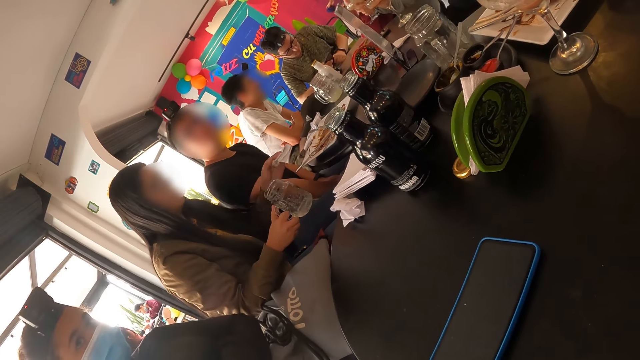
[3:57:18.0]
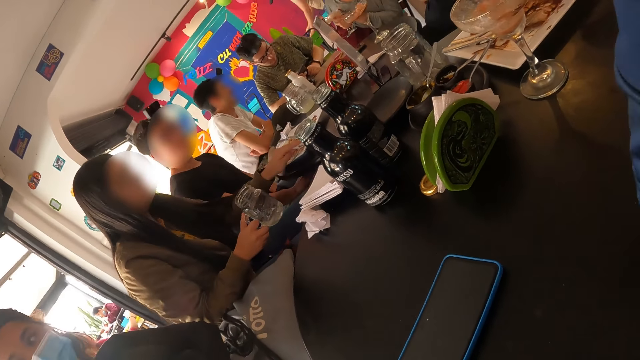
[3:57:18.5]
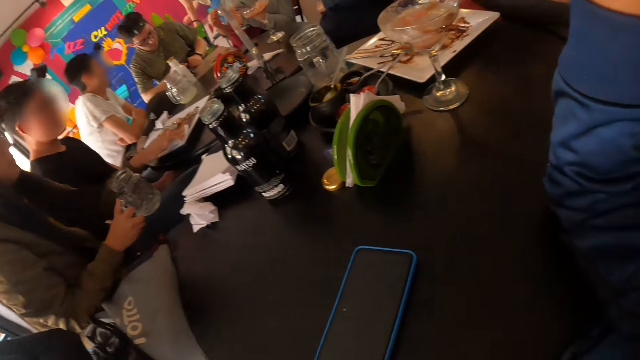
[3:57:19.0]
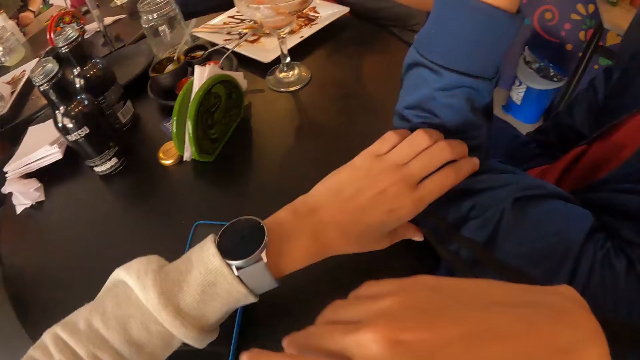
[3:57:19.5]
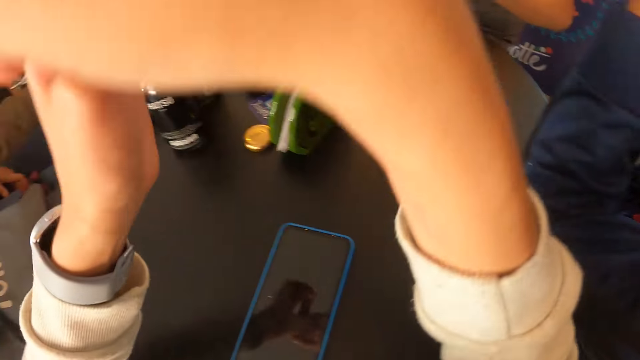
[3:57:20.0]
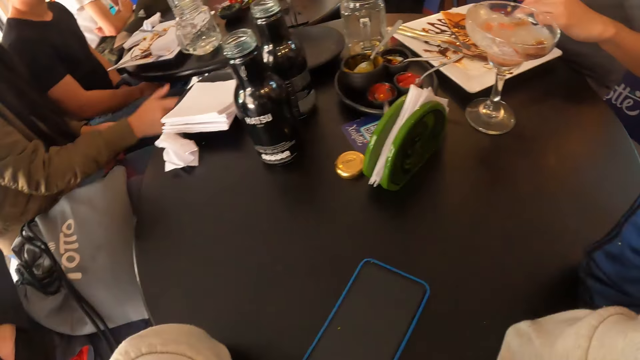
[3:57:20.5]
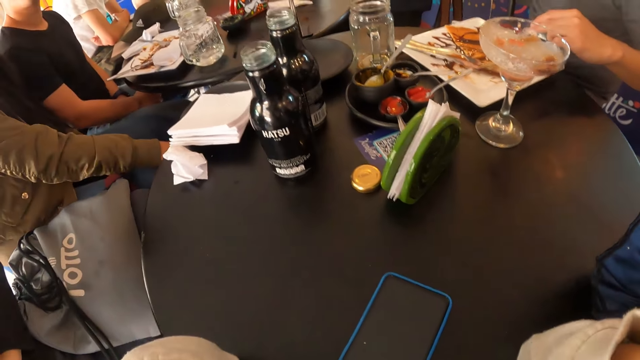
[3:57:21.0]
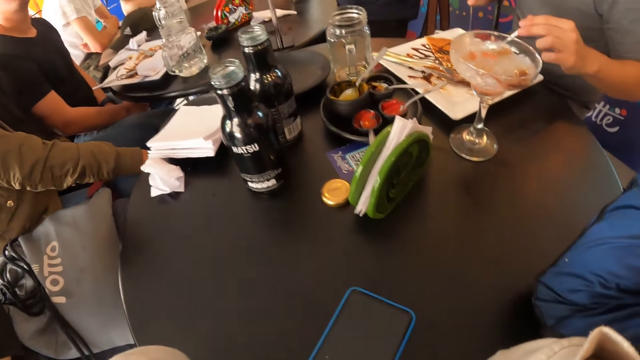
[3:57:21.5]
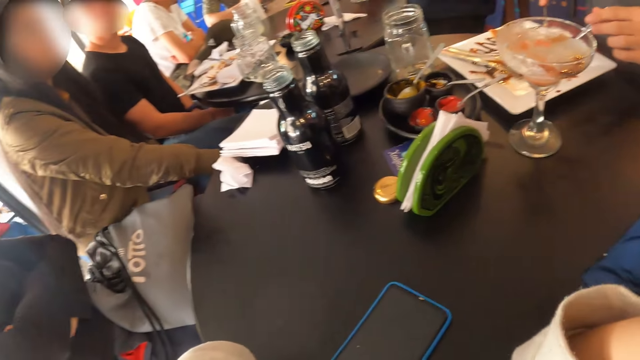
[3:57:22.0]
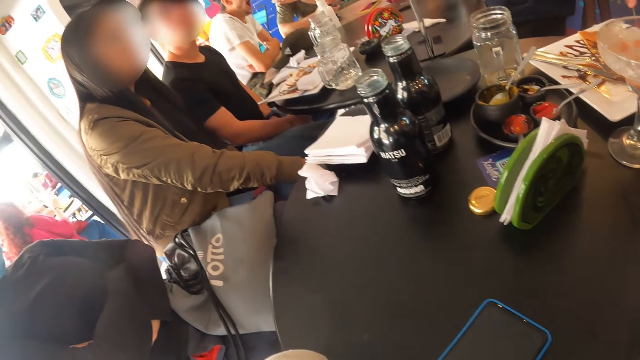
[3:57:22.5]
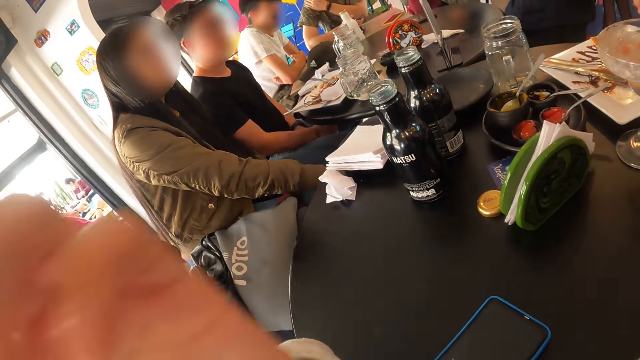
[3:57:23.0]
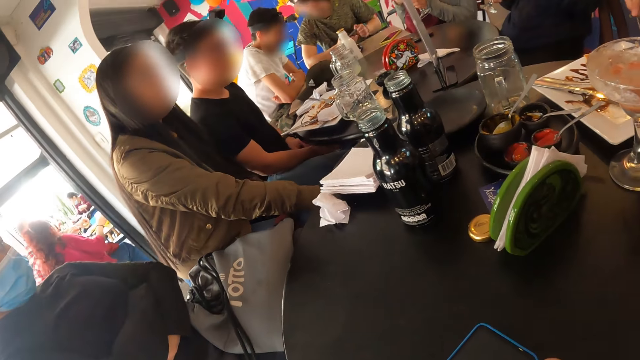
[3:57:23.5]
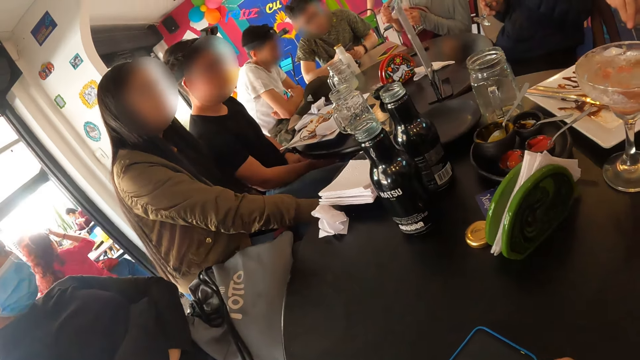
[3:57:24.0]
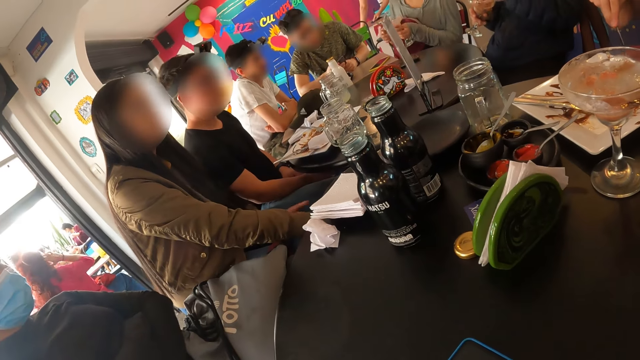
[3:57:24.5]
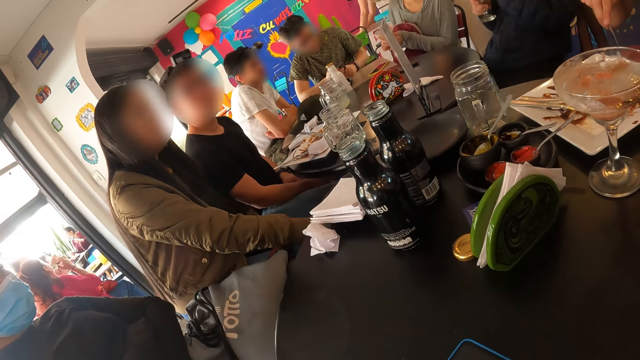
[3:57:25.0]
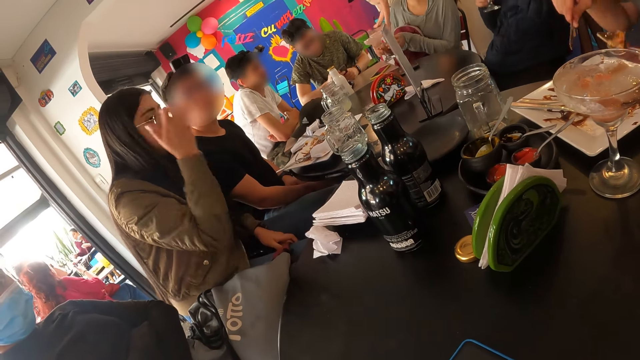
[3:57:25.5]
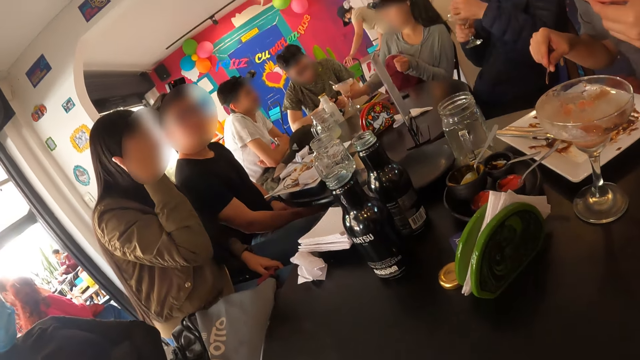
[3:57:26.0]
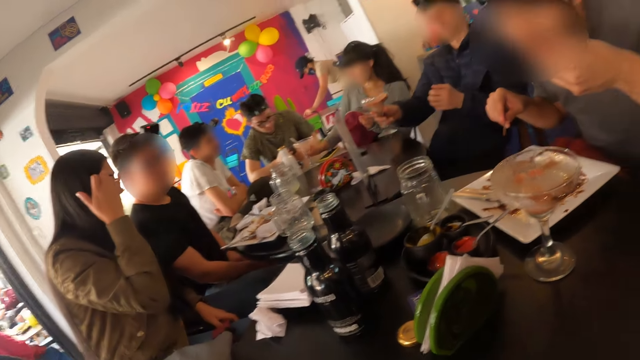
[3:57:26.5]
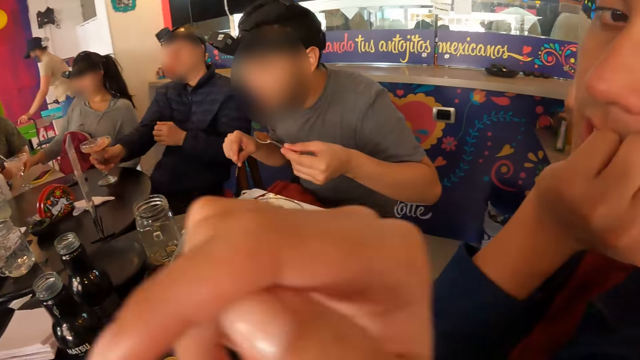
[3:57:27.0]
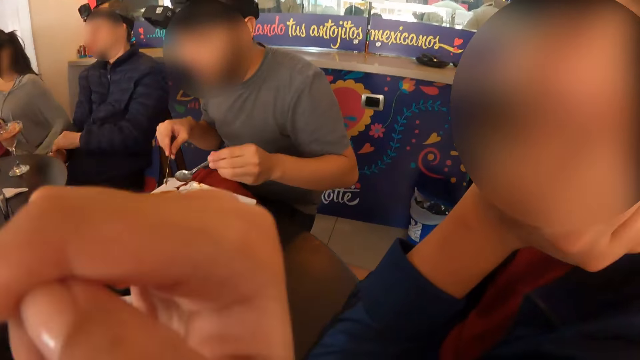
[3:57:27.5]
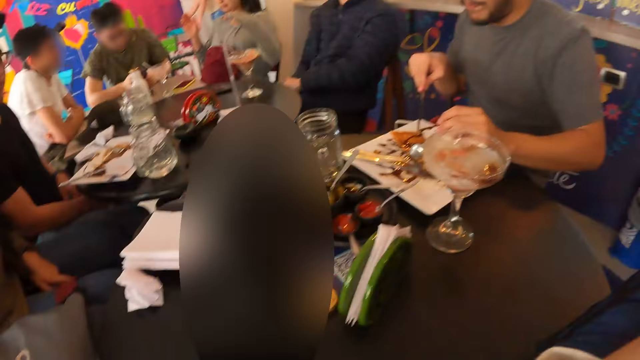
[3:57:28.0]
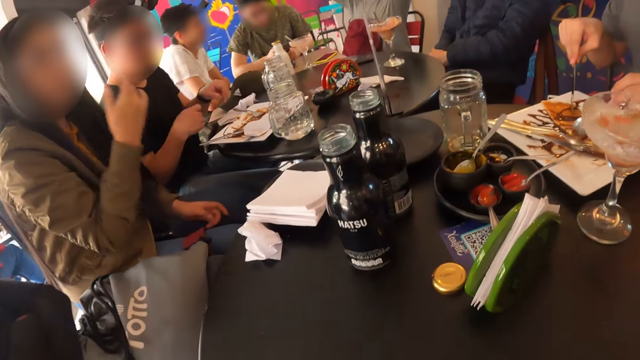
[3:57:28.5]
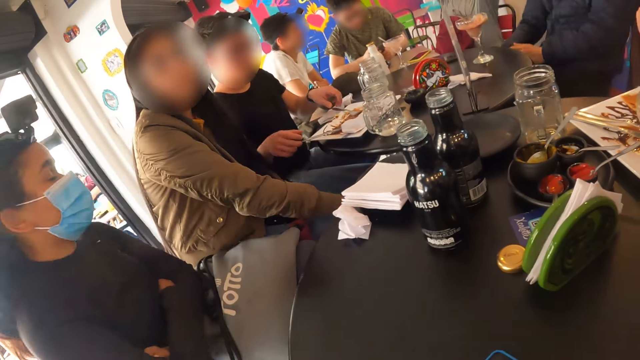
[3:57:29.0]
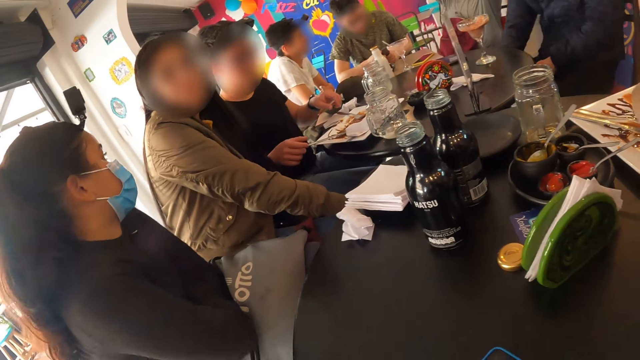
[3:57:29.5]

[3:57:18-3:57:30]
A woman drops the serviette on the table with her left hand. She drops the jar of juice on the table with her right hand. The camera wearer touches a person. A man picks at the pancake on the plate with the spoon and the knife in both hands. Another man operates the phone with both hands. Another woman drops the spoon inside the cup in her left hand with her right hand. She passes the cup from her left hand to her right hand. The first man eats the pancake with the spoon in his left hand. The second woman drops the cup on the table with her right hand. A third man drops the cup on the table with his right hand. The camera wearer looks around.

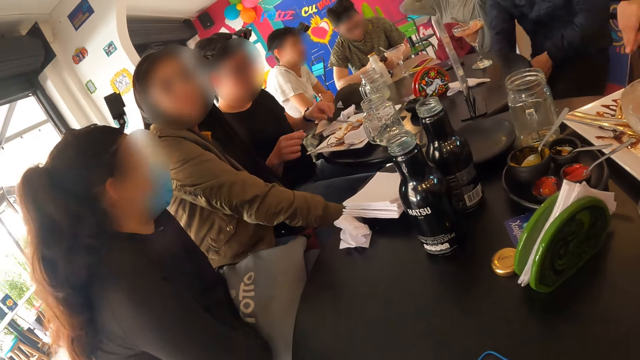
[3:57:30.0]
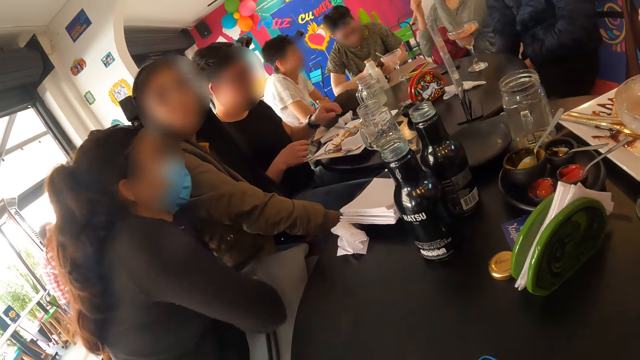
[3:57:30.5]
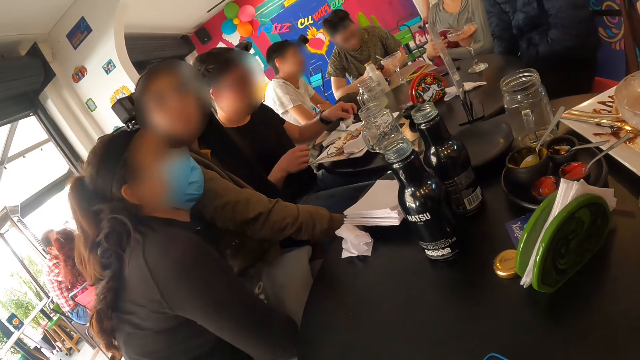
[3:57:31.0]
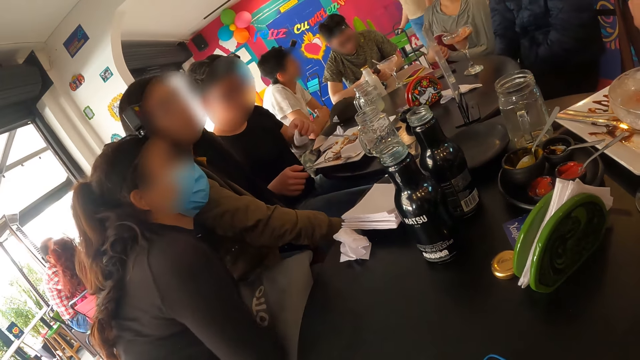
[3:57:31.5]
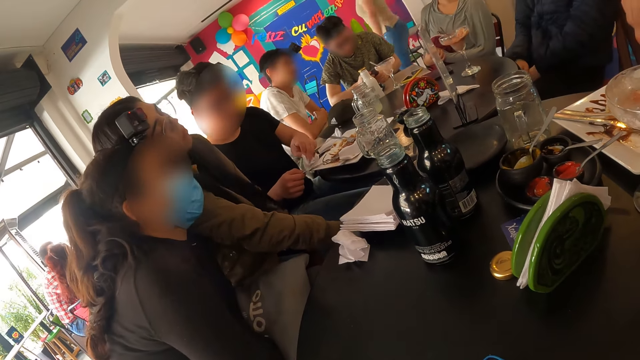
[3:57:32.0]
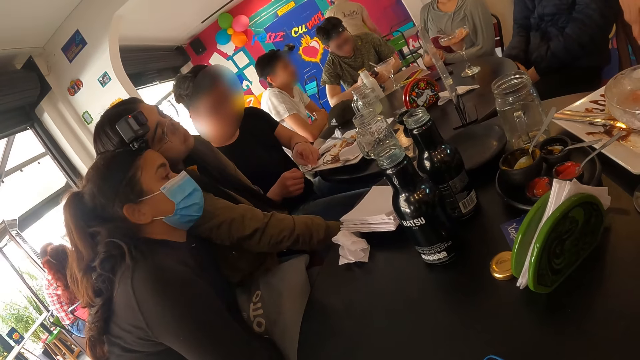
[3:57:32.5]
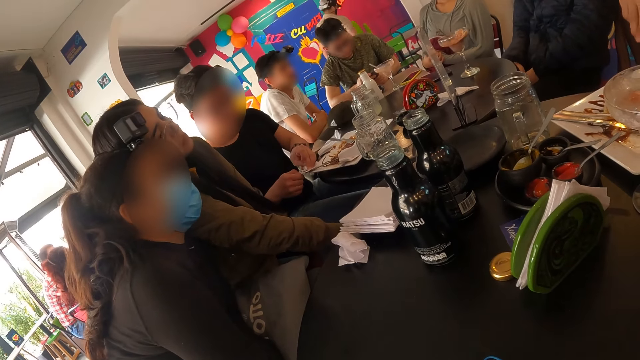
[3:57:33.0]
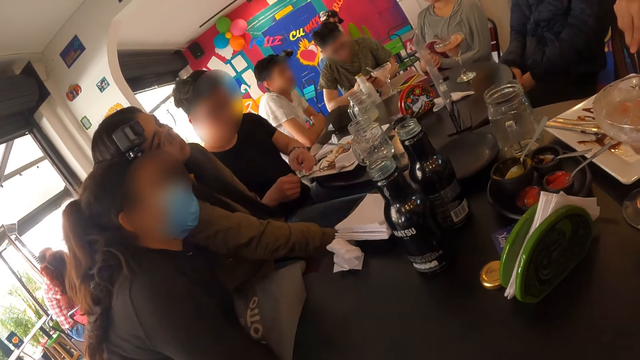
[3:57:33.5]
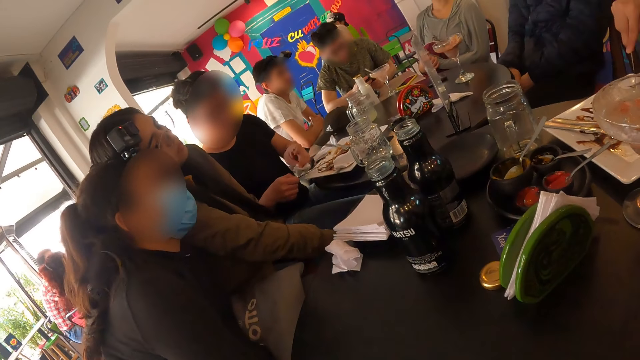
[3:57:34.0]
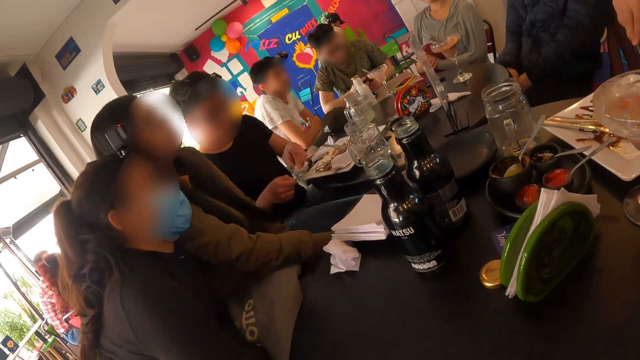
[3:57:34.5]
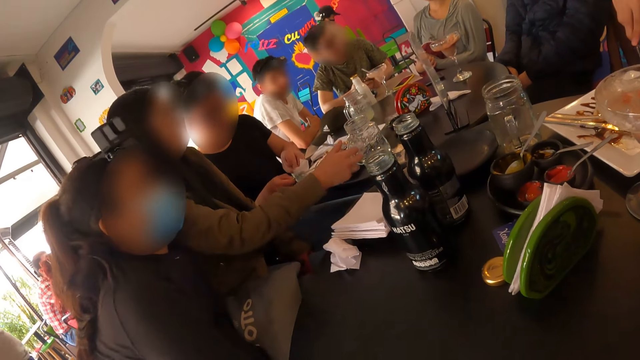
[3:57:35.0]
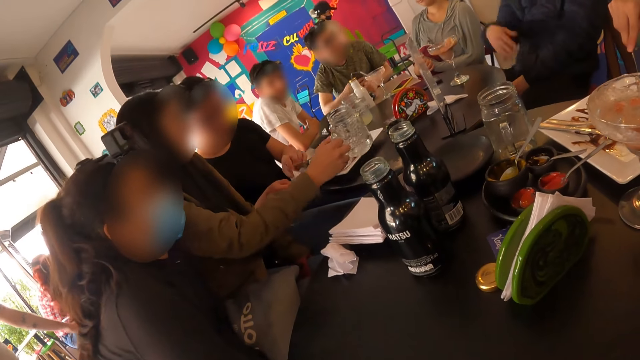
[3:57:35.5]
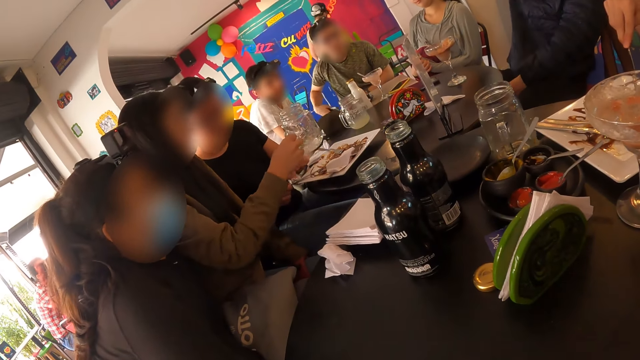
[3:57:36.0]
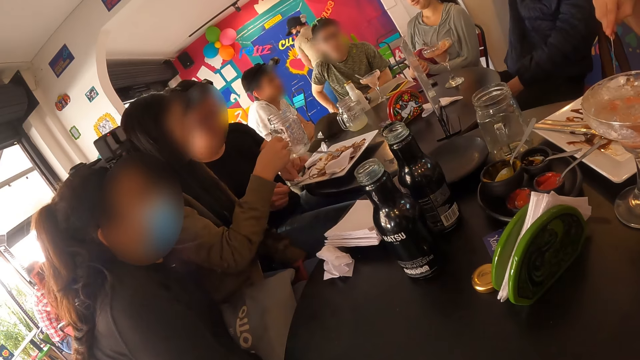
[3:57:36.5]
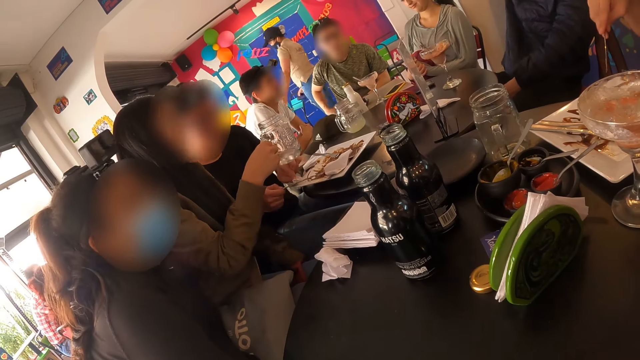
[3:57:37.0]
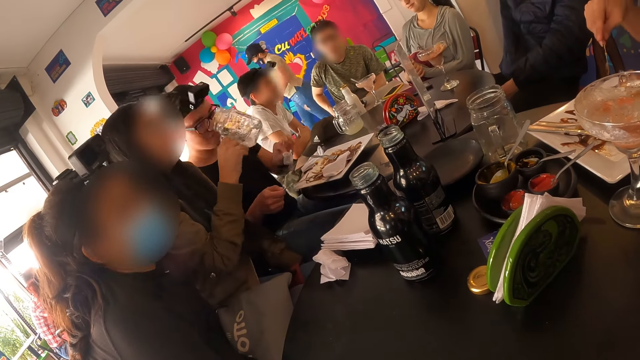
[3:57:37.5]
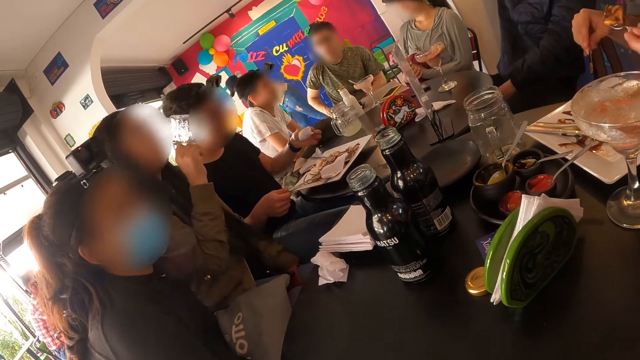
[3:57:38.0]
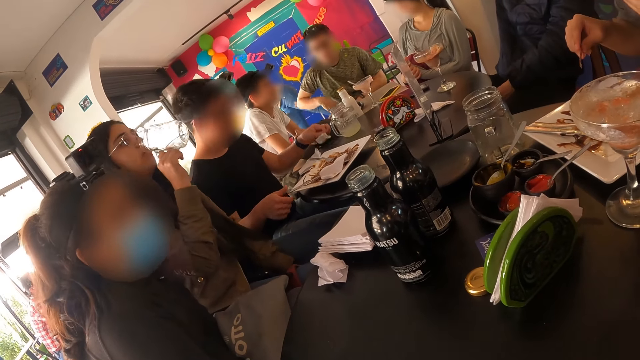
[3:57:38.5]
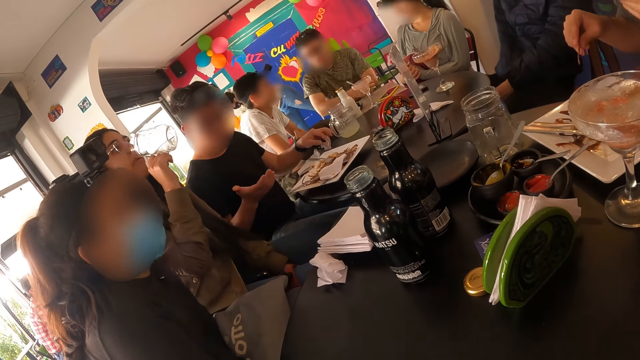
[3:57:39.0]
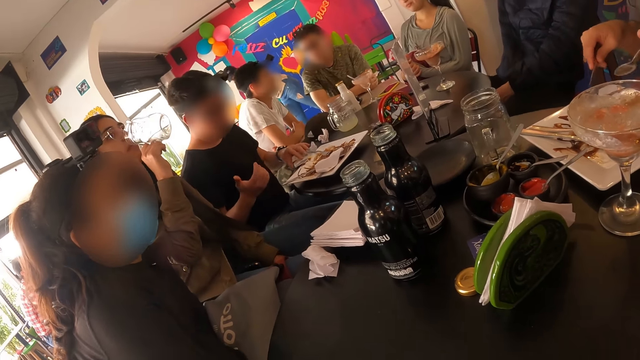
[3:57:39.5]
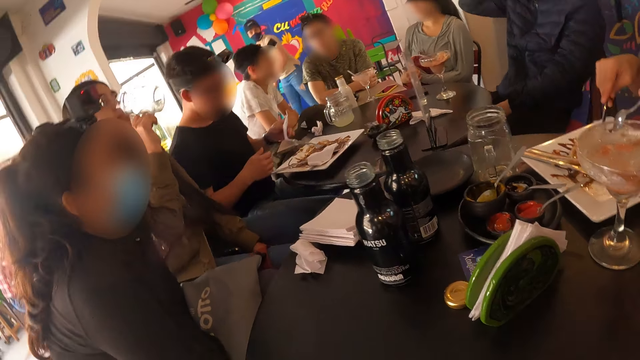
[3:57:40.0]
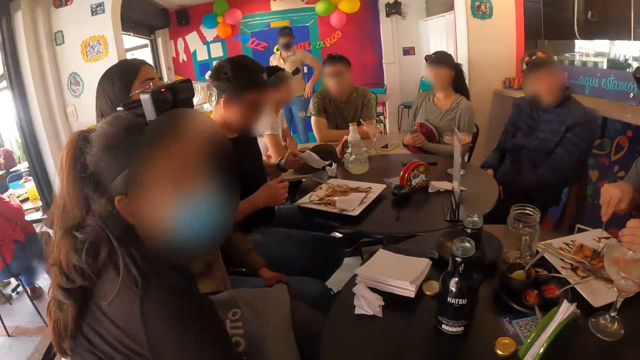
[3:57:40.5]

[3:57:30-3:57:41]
A man picks the serviette from the table with his left hand. He cleans the plate with the serviette in his left hand. A woman picks the jar of juice from the table with her right hand. Another man picks at the pancake on the plate with the spoon and the knife in both hands. The woman drinks from the jar of juice in her right hand. The first man drops the serviette on the table with his left hand. He picks the serviette from the table with his left hand and drops the serviette on the table with his left hand.
